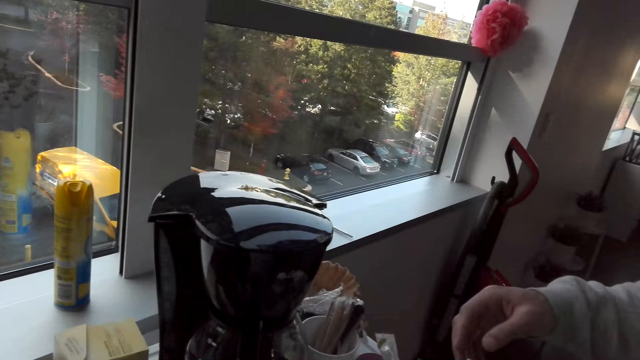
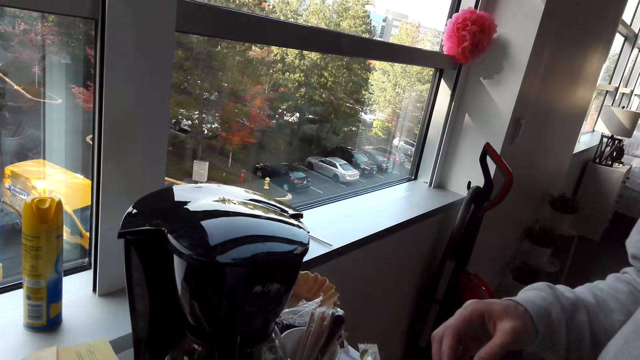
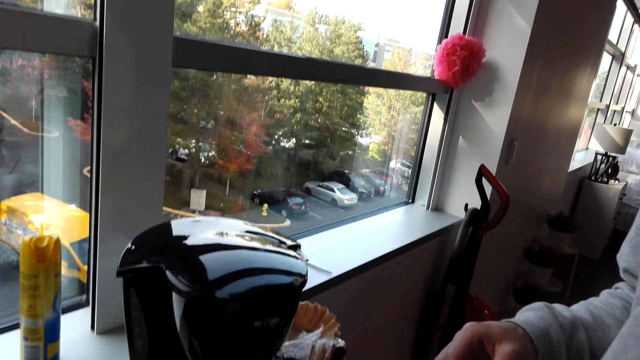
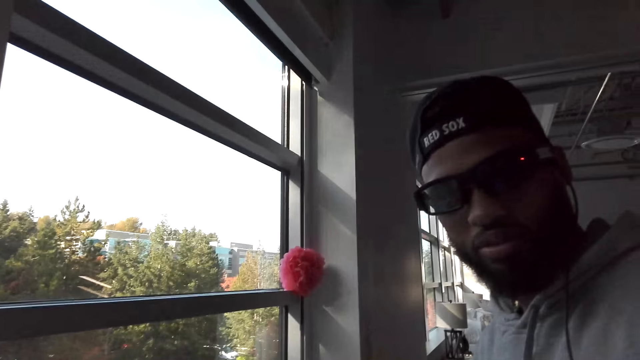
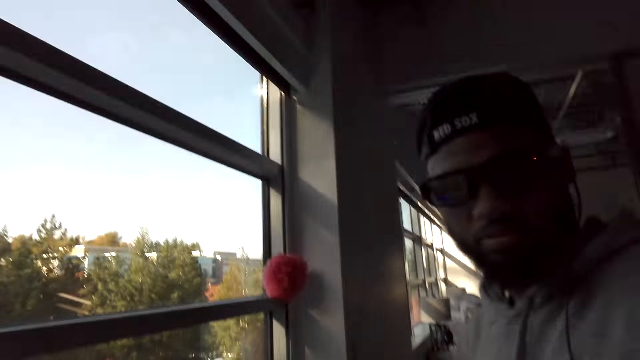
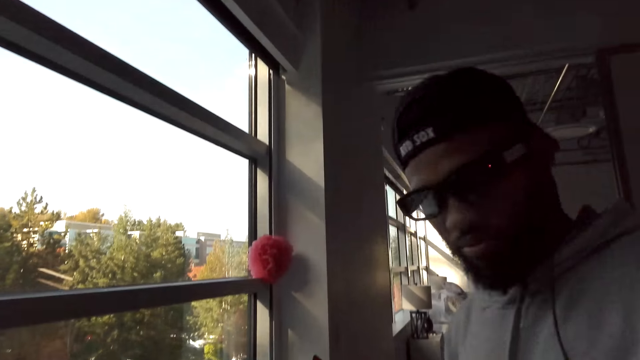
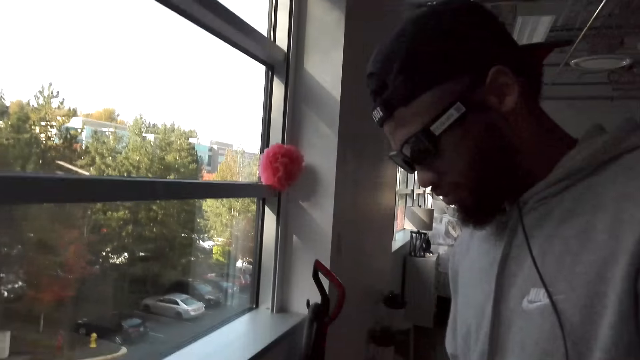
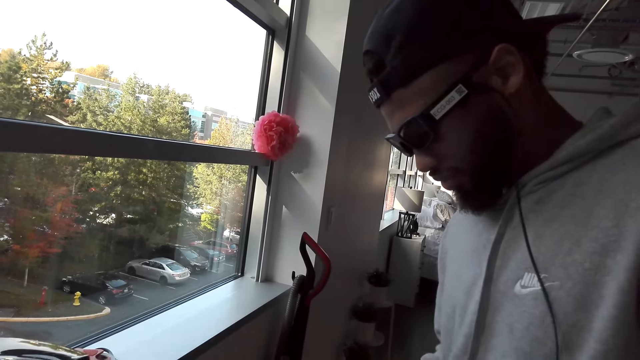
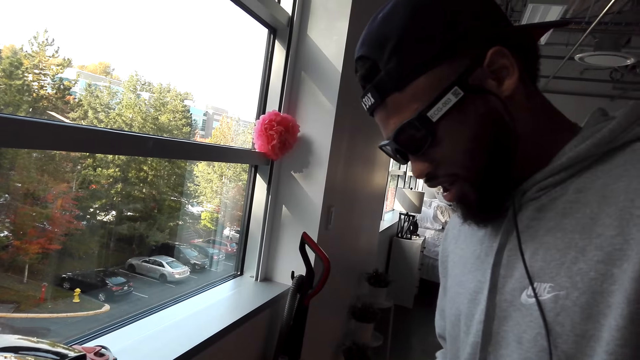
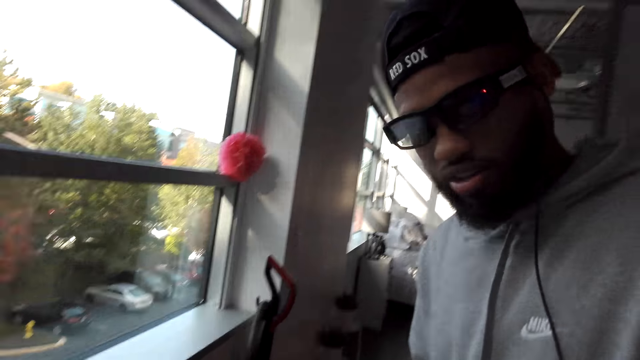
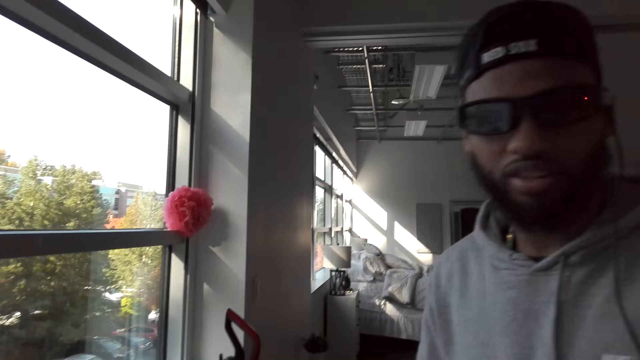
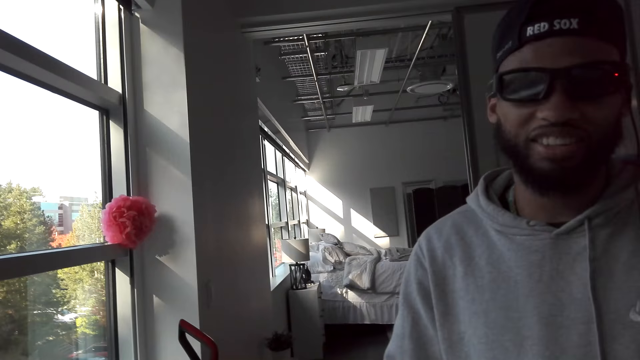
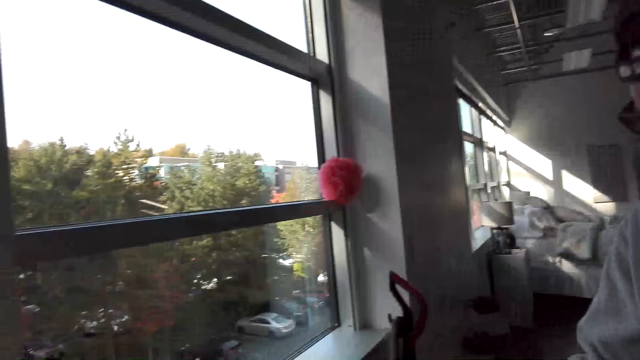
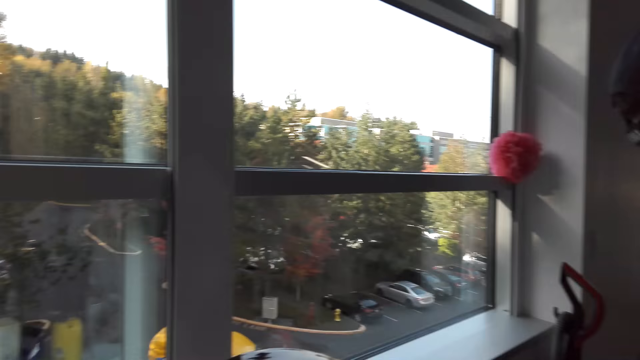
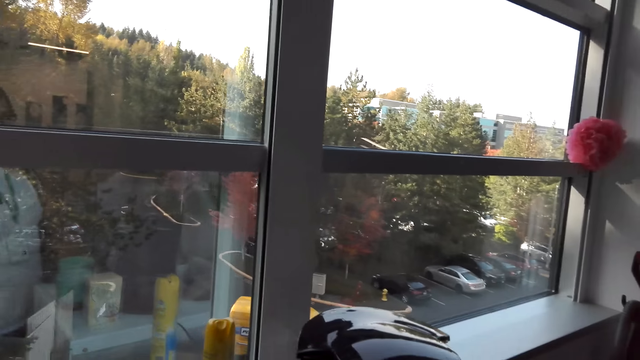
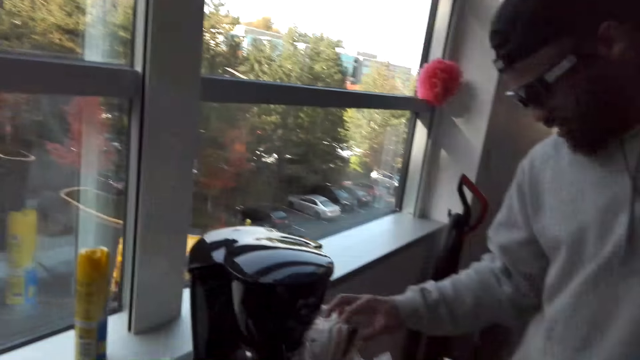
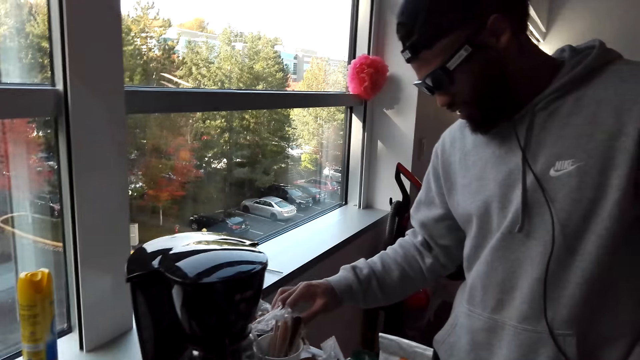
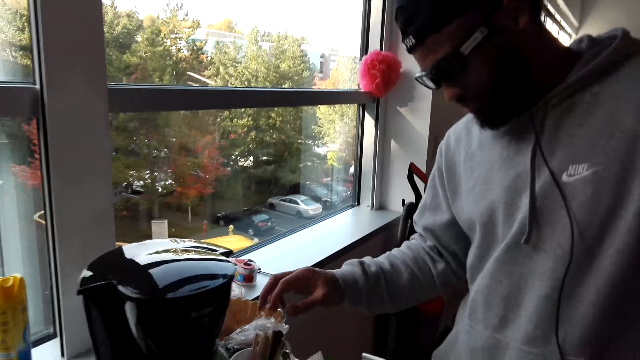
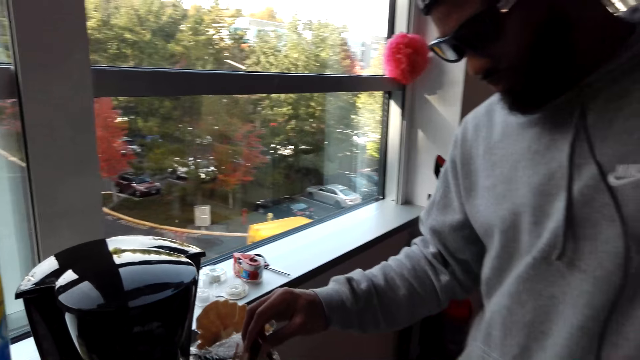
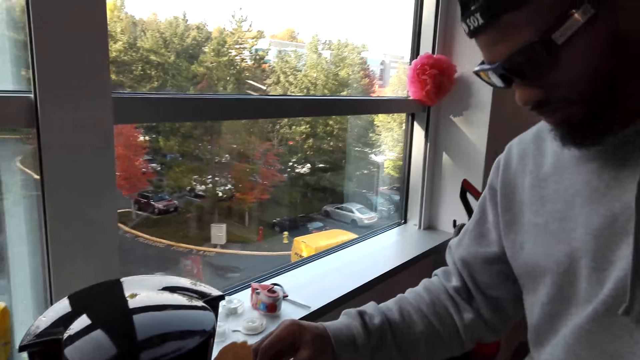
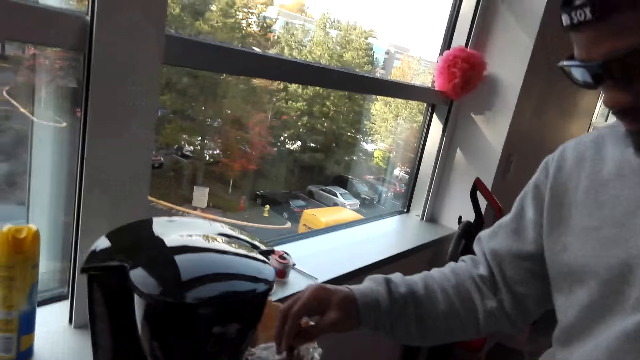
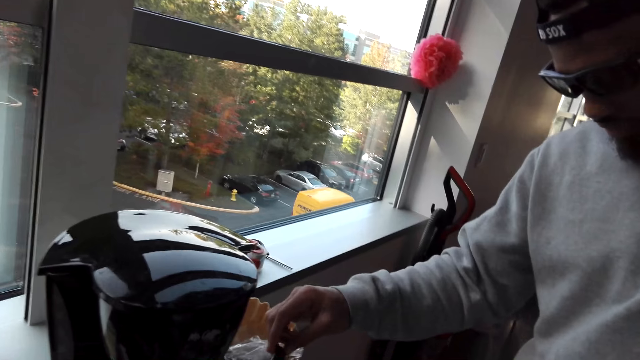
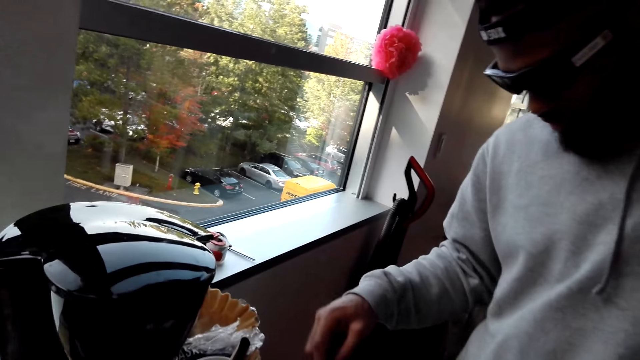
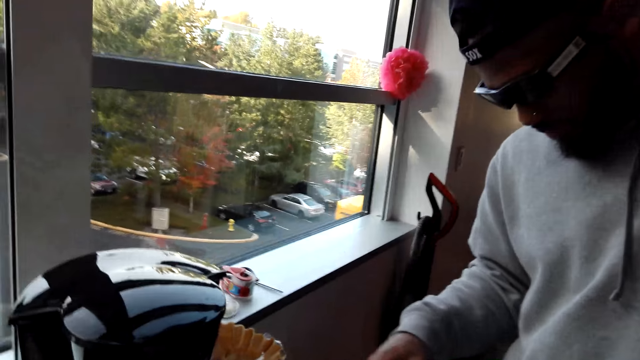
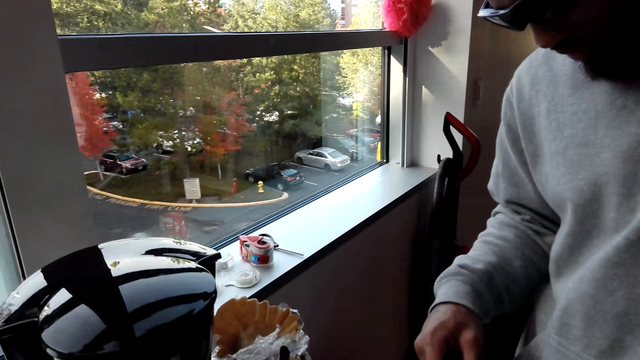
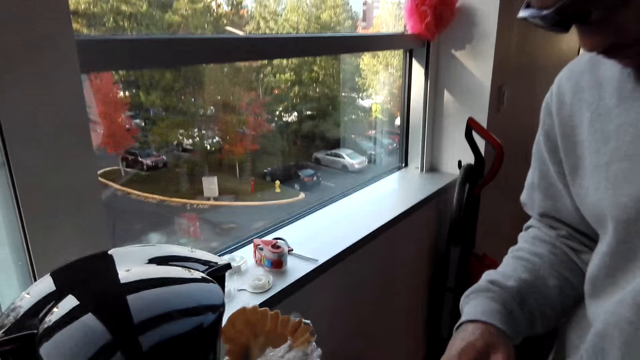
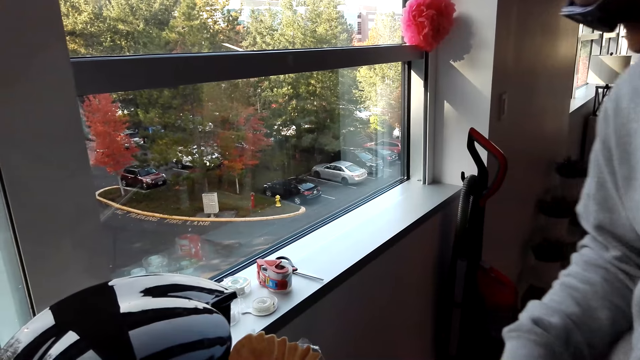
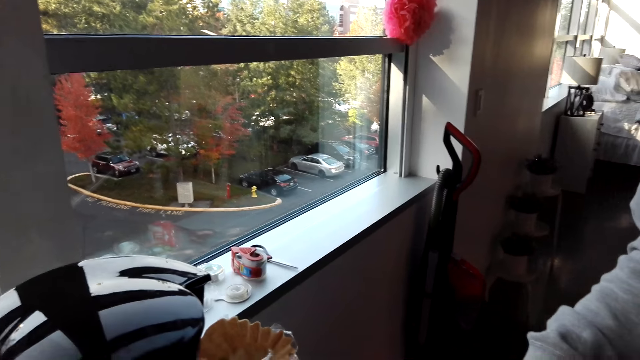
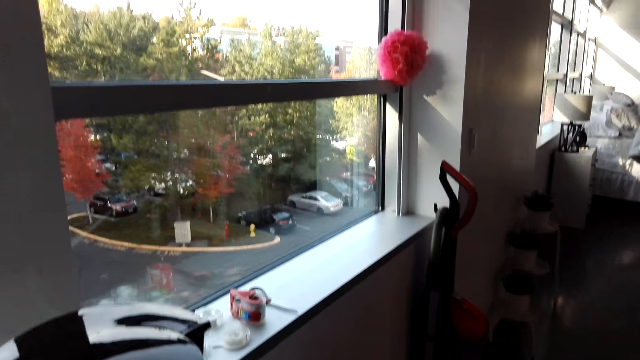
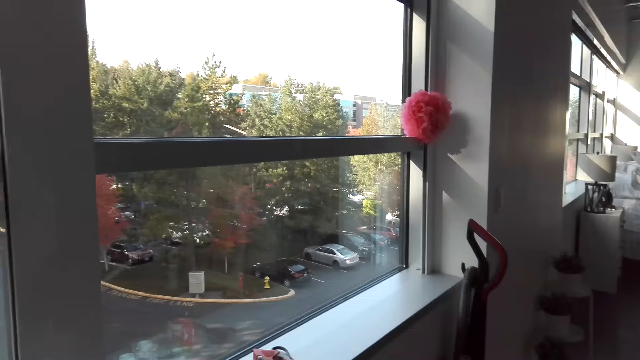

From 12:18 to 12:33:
A man interacted with the camera wearer. The man touches things on the cup. The camera wearer interacts with the man.

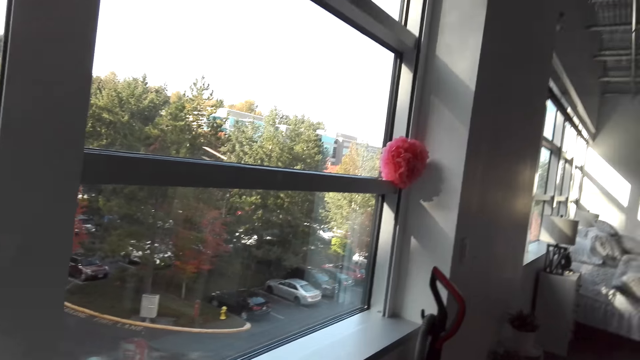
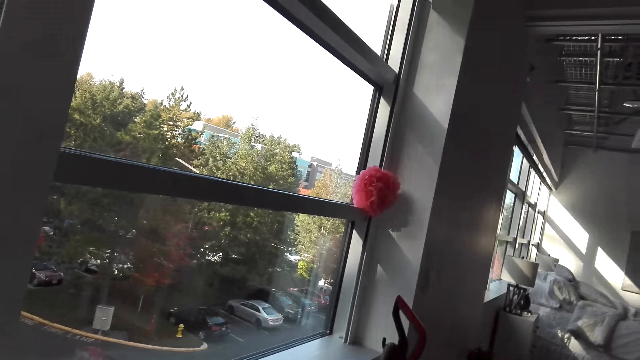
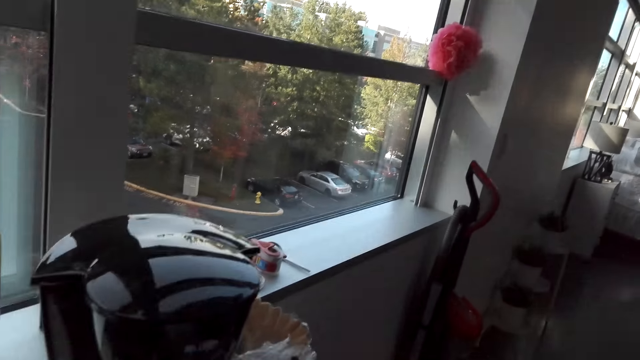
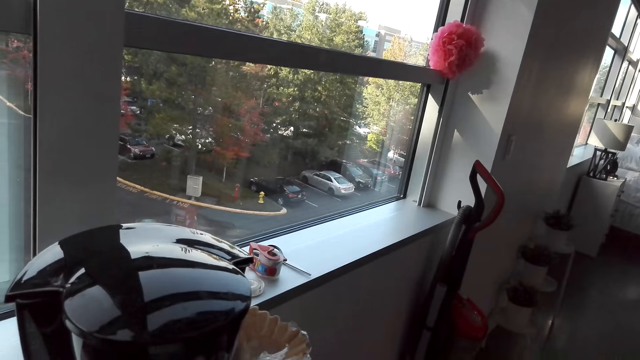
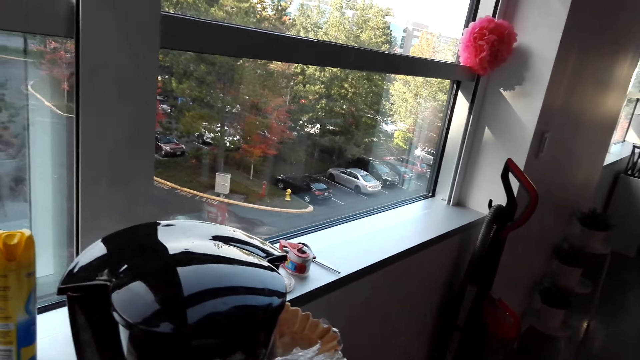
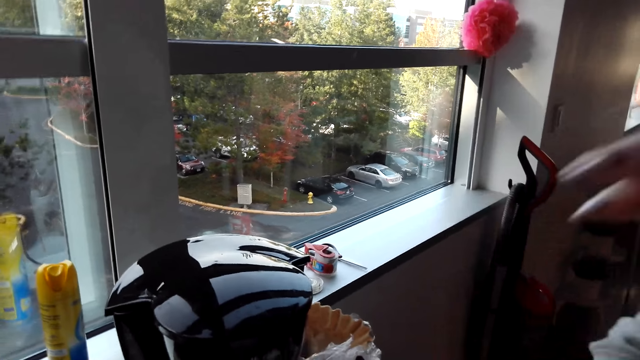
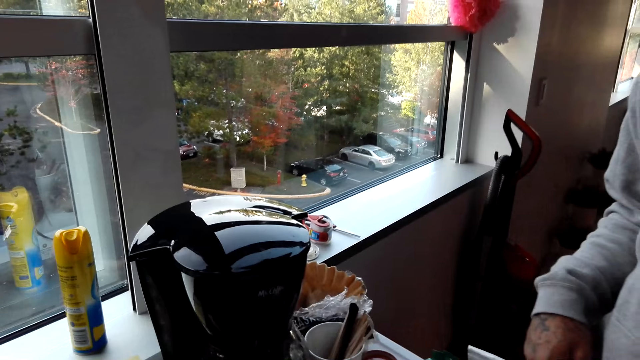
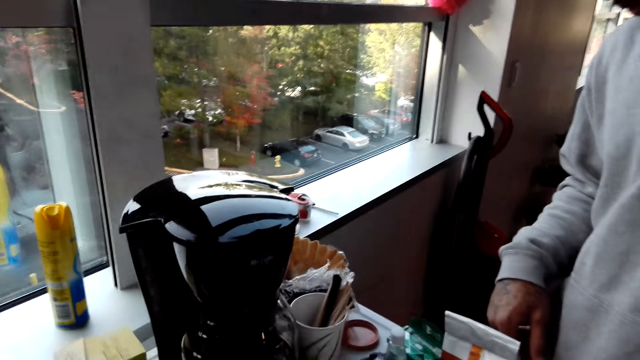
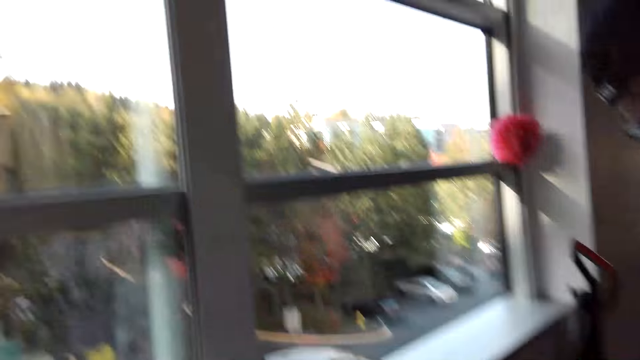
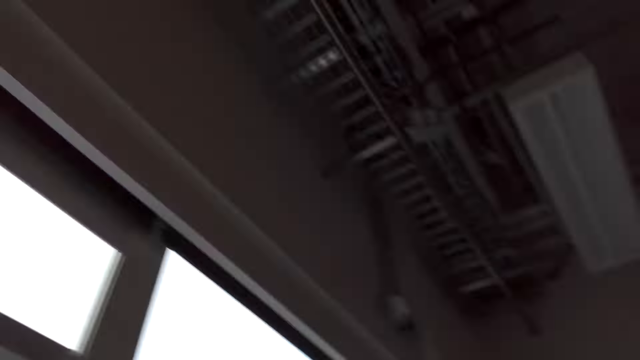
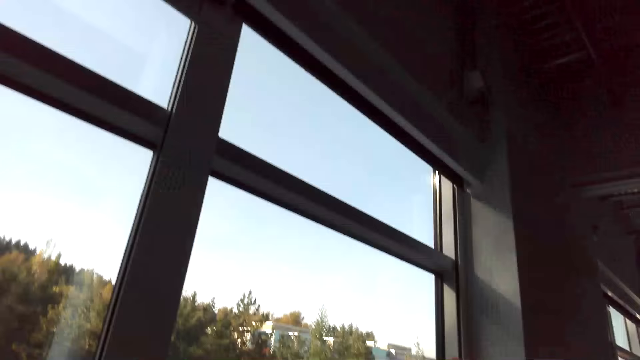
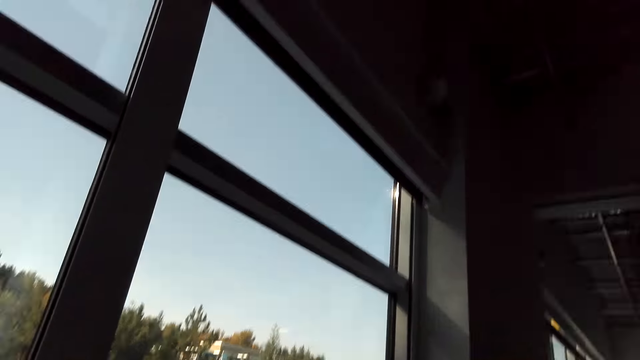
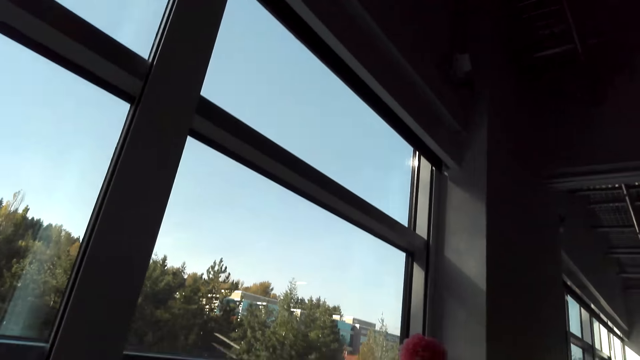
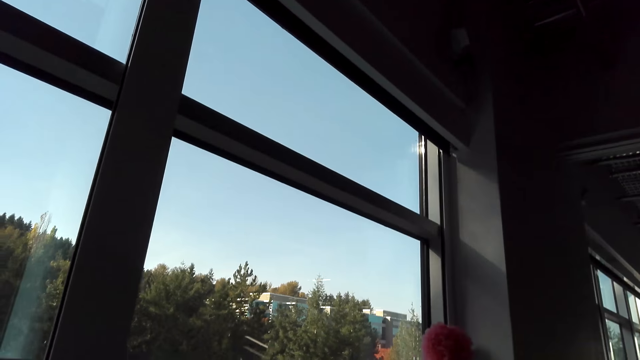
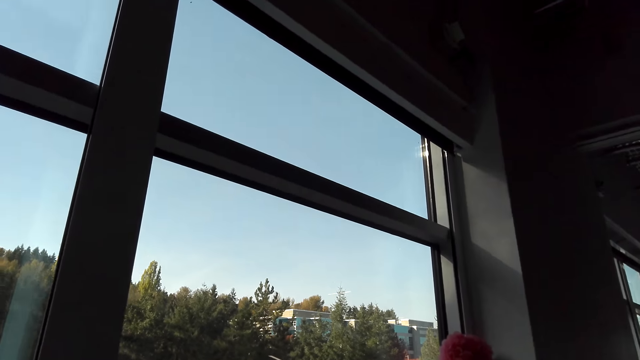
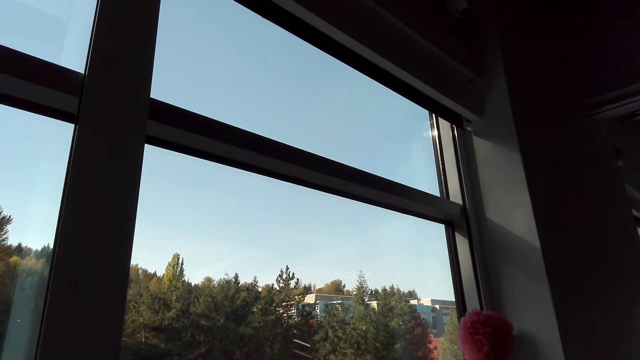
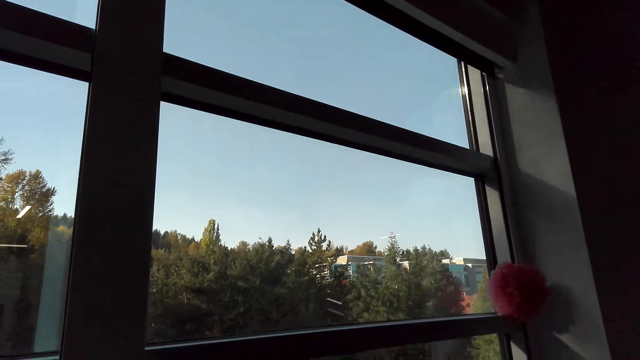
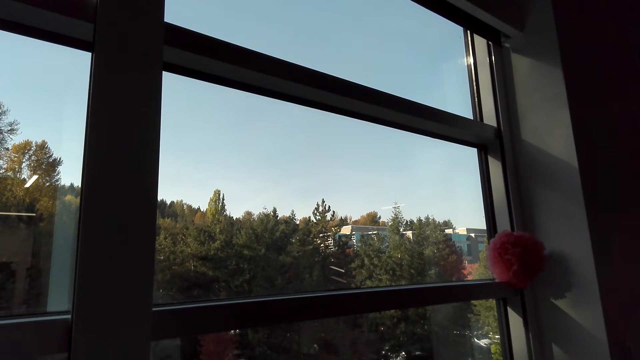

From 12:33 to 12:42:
The camera wearer raises her hand. She adjusts the camera. She looks around. A man interacted with the camera wearer.
